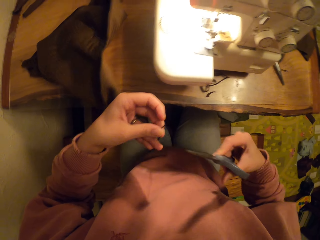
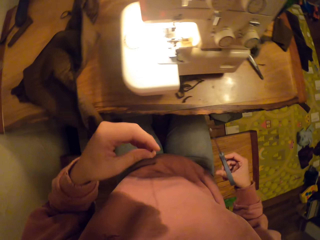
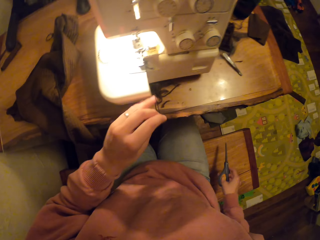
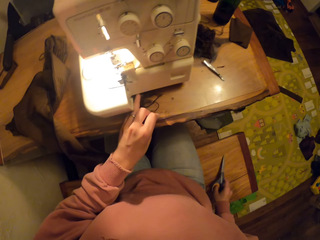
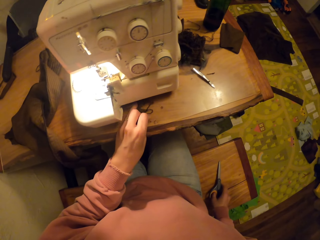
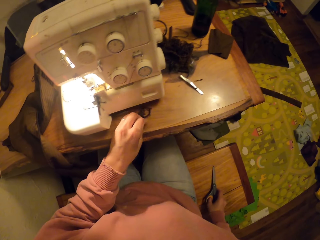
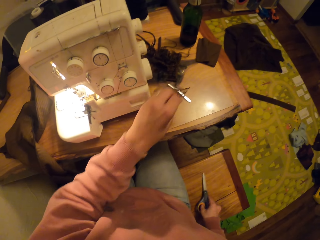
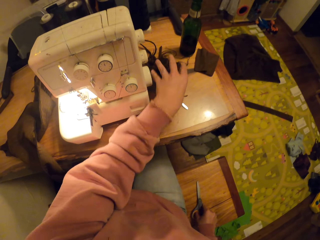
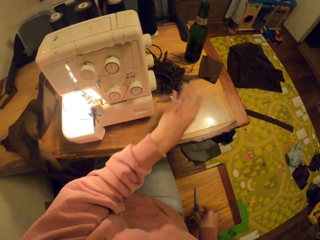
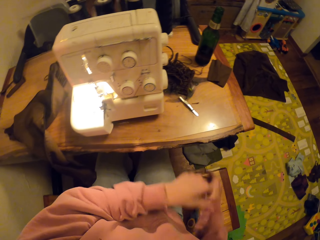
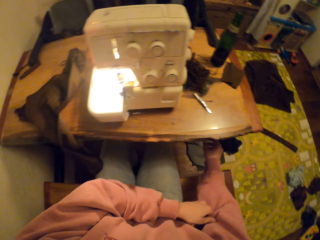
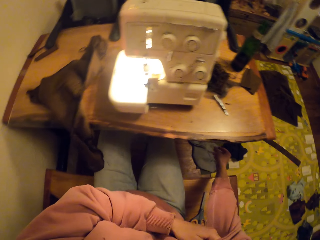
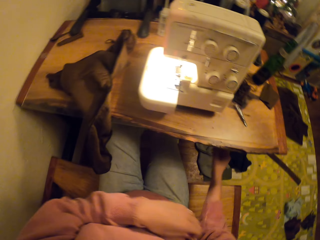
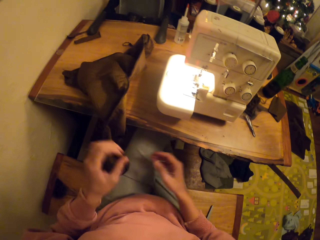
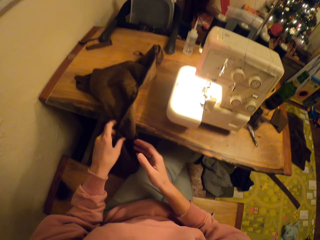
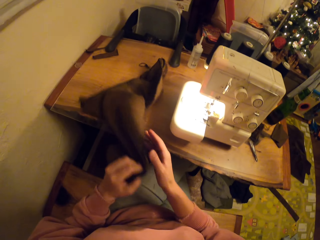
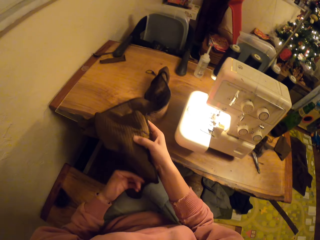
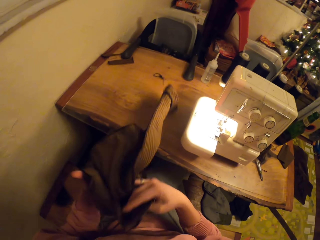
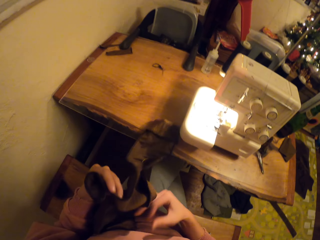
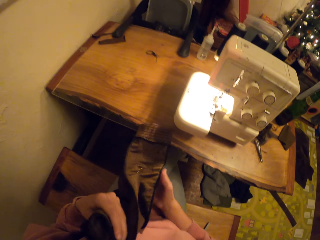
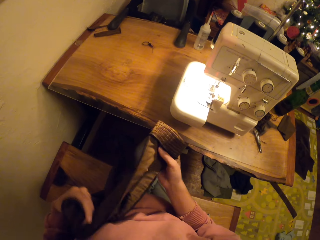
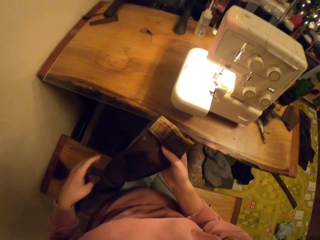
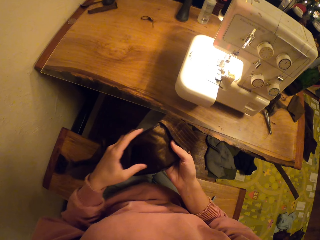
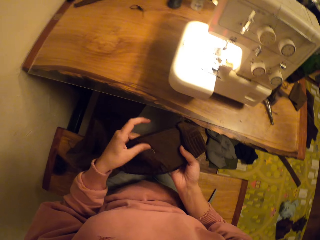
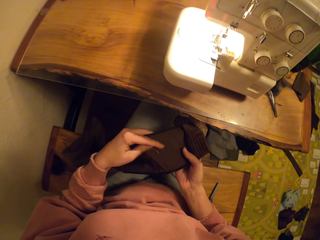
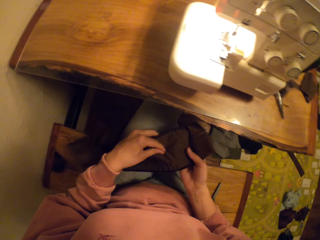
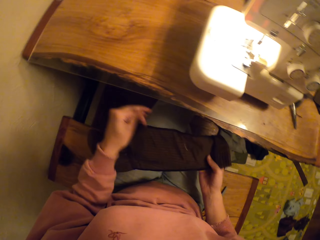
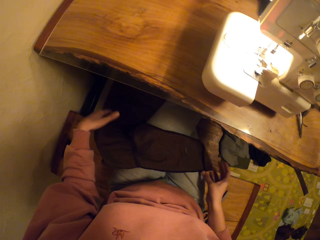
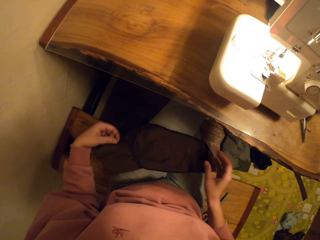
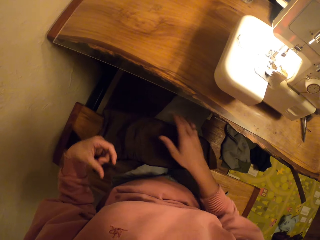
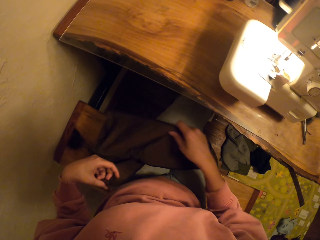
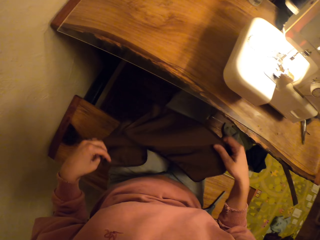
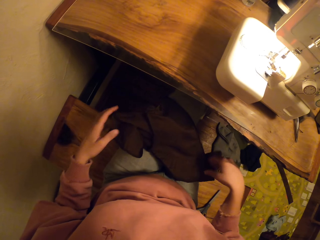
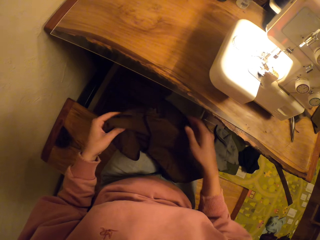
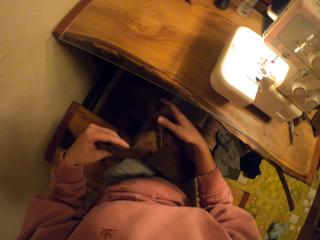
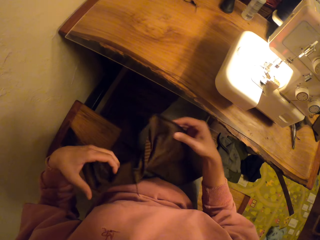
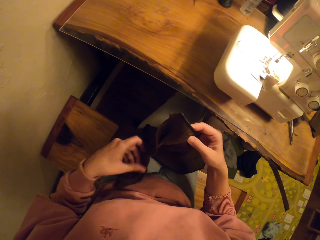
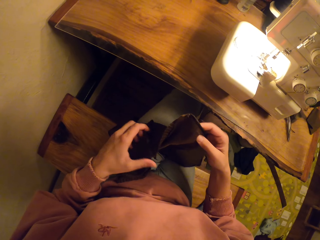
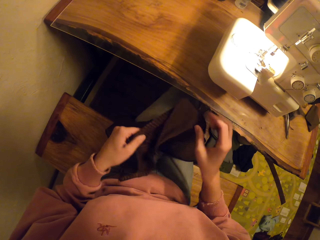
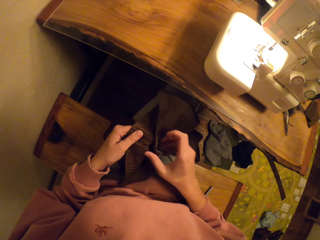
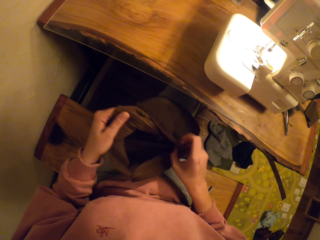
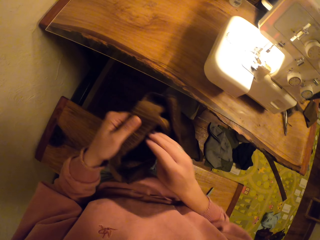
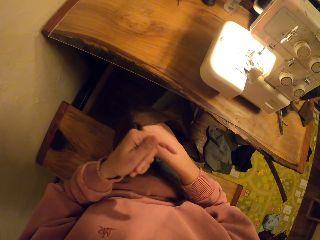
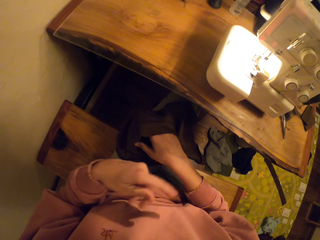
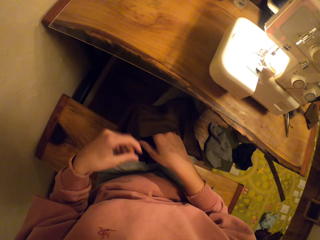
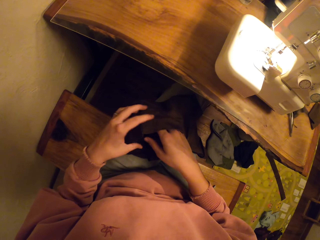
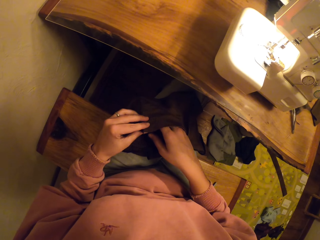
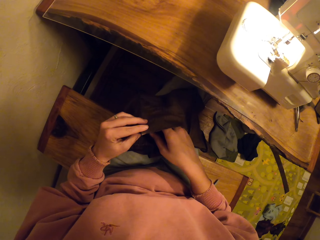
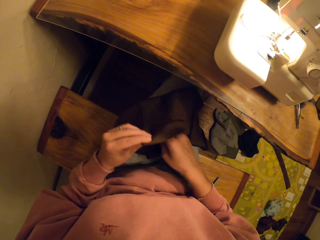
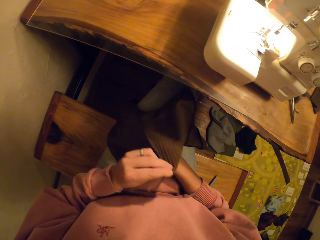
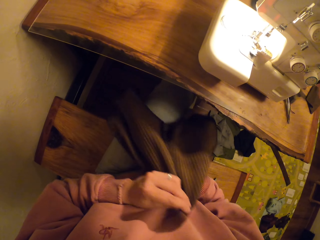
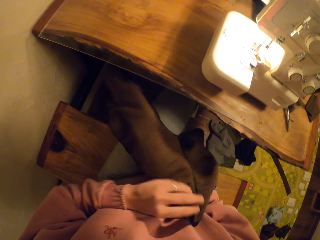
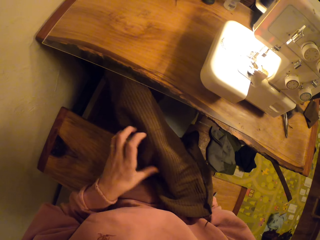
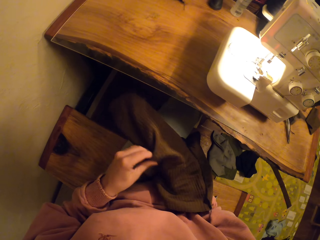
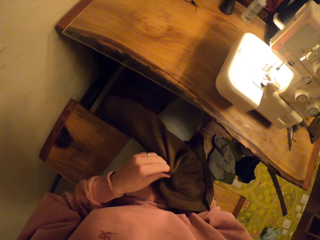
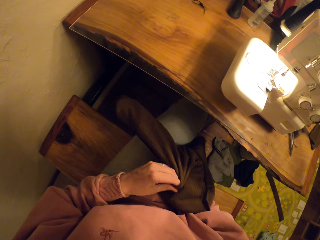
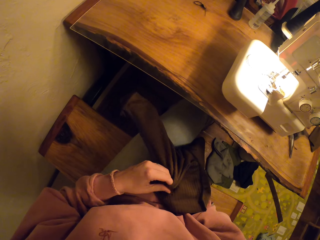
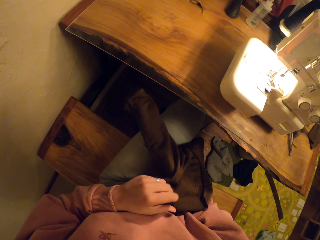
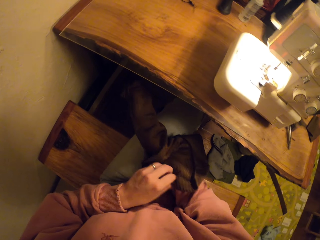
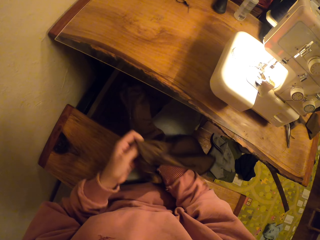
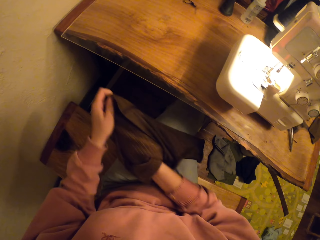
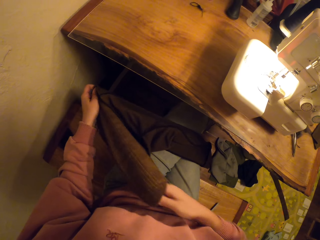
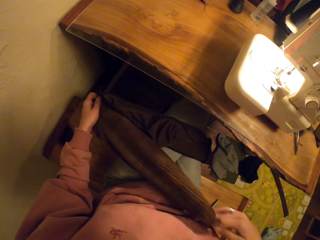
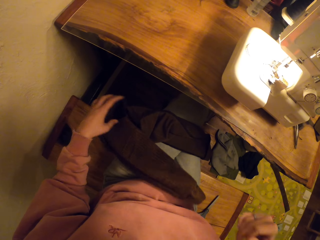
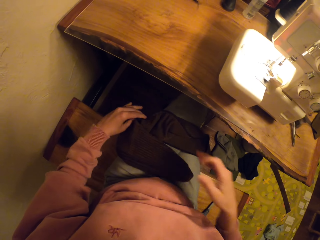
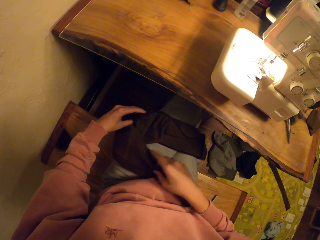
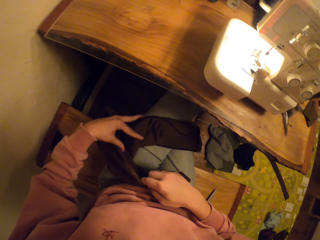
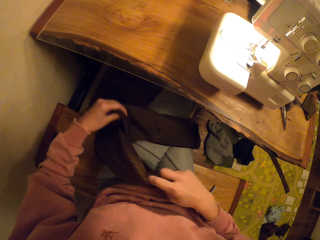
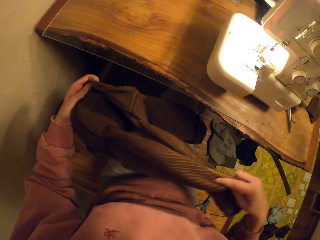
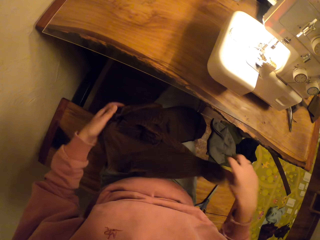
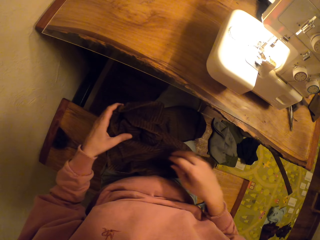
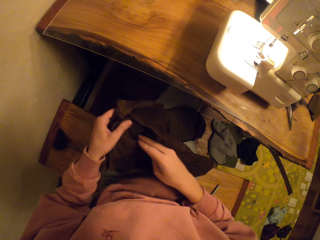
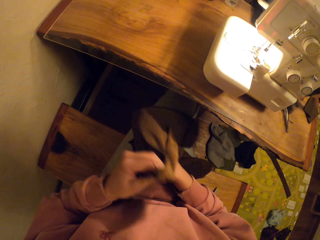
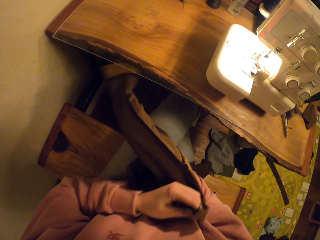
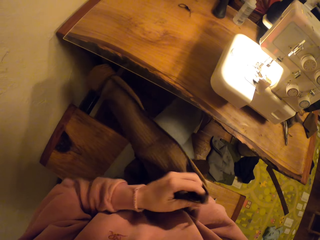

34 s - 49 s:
The camera wearer puts the scissors on the bench. They pick up the cloth. They turn the cloth.

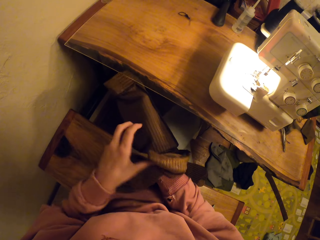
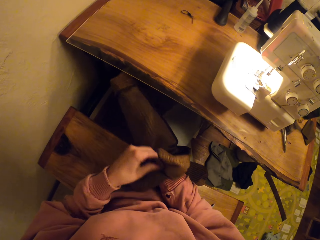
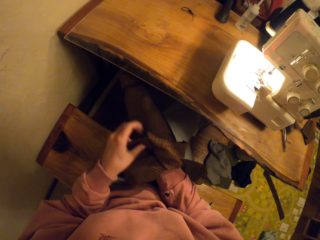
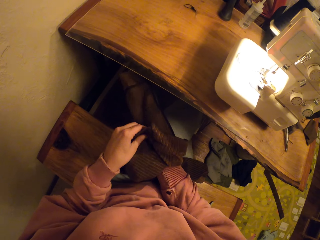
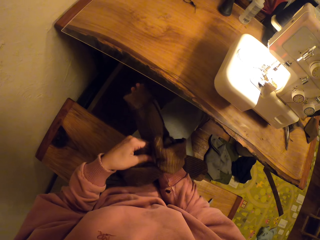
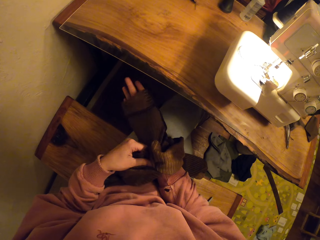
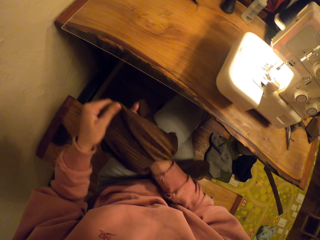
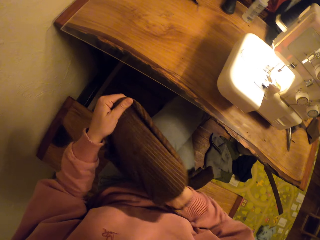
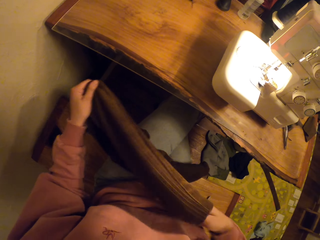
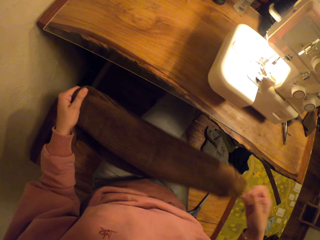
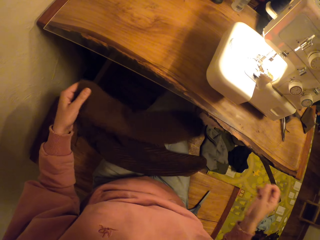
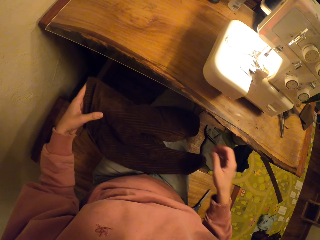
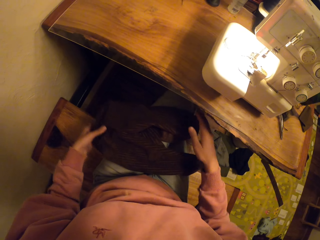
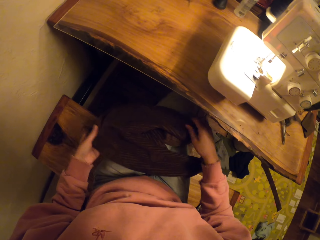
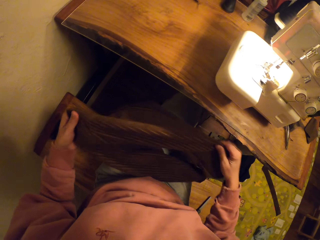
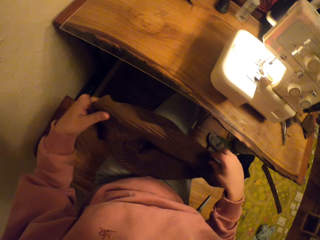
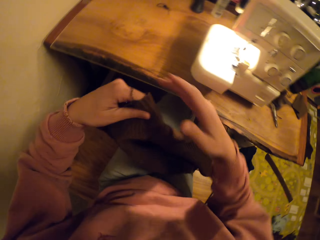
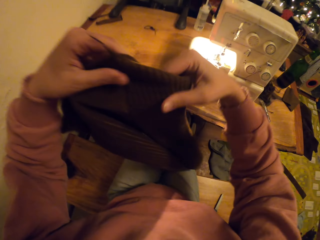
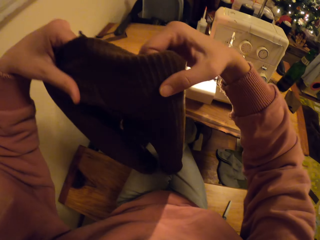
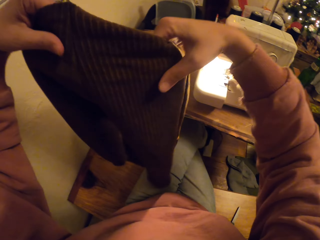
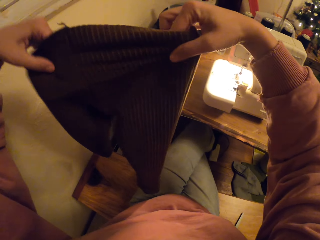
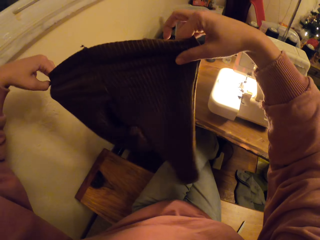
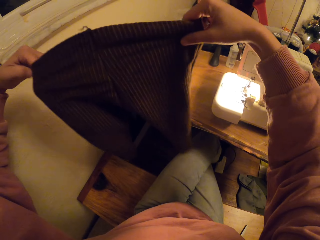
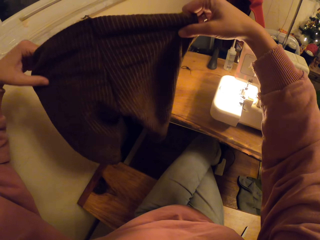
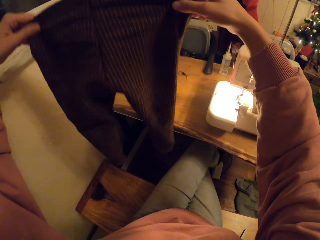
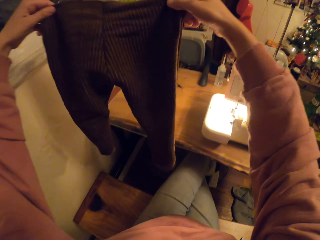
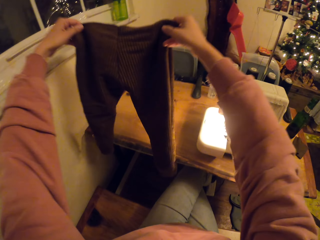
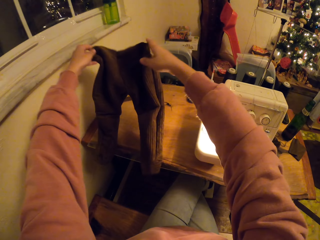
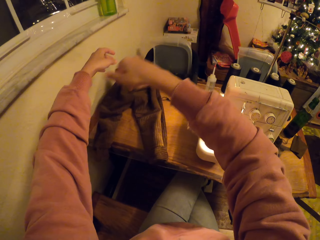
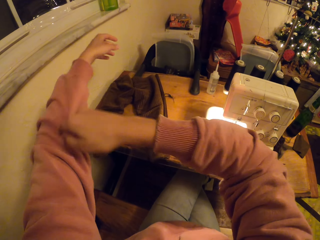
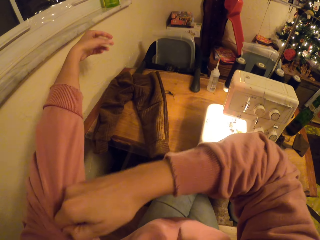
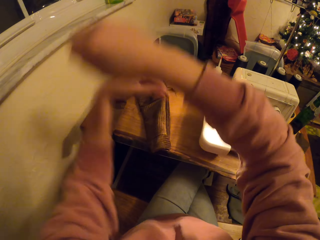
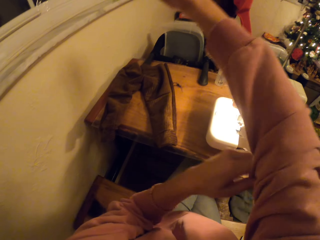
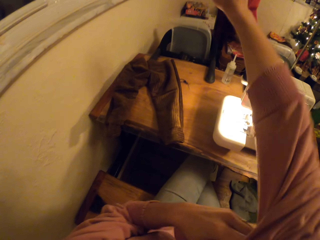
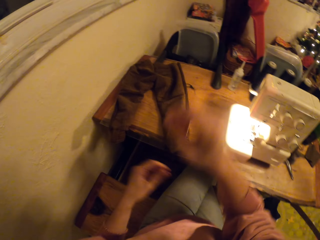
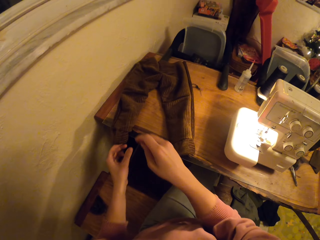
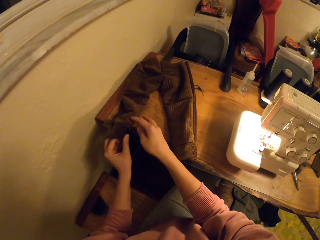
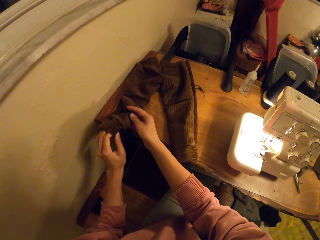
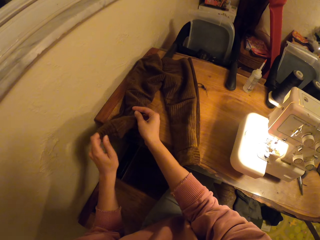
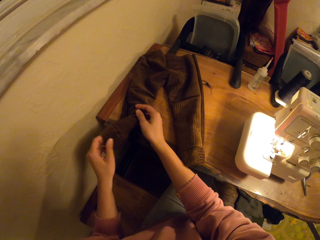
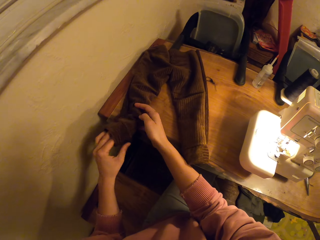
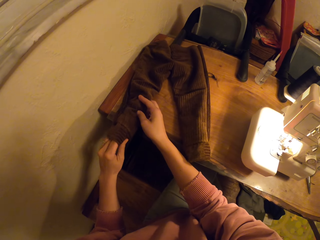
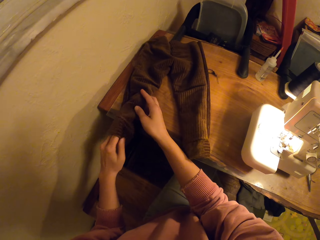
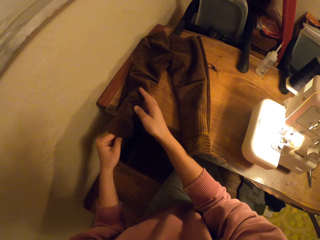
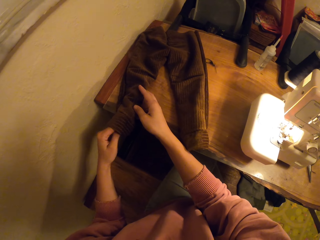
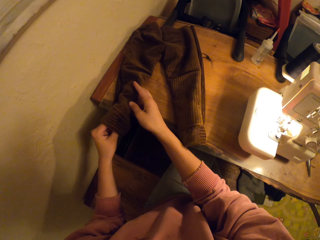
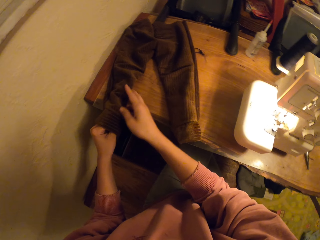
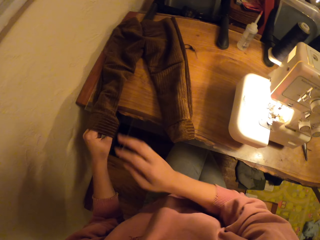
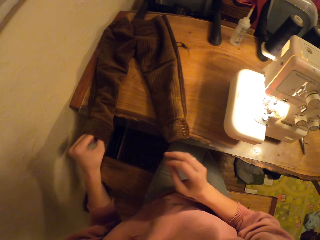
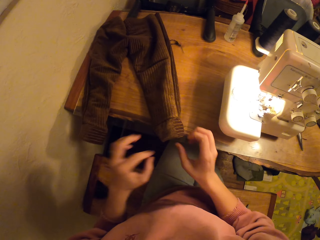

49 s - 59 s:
The camera wearer holds up the fabric. They spread the cloth on the table. They drop the fabric on the table.
